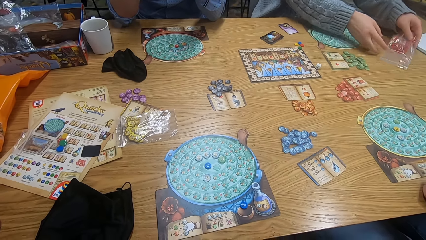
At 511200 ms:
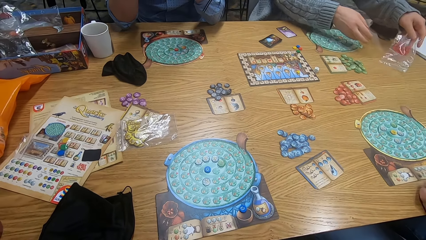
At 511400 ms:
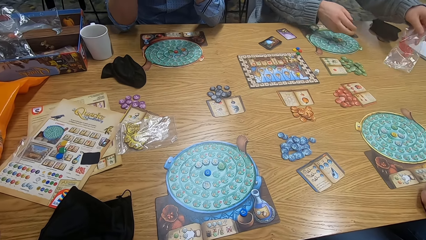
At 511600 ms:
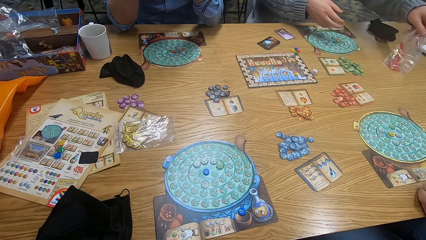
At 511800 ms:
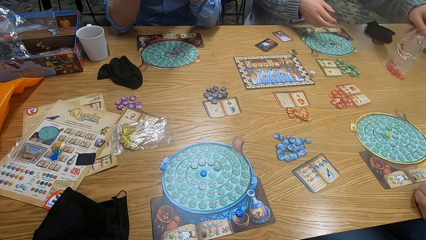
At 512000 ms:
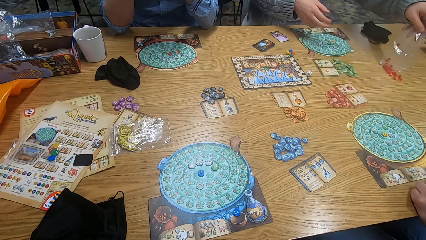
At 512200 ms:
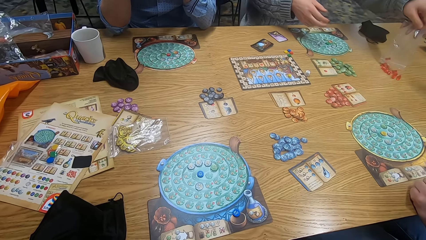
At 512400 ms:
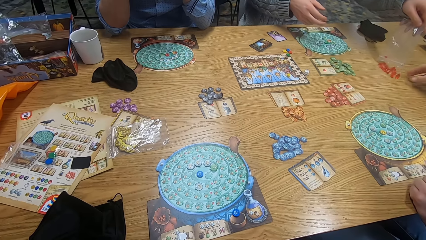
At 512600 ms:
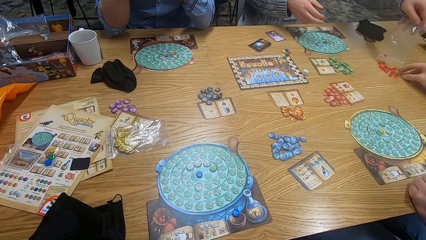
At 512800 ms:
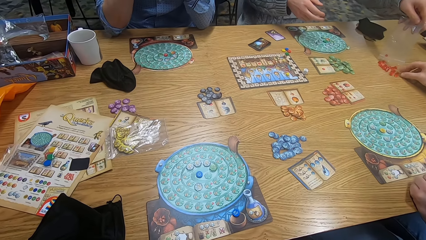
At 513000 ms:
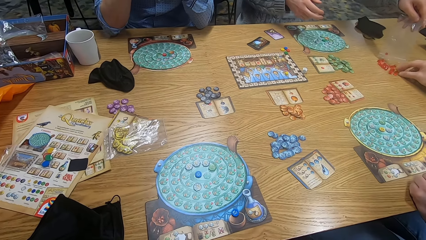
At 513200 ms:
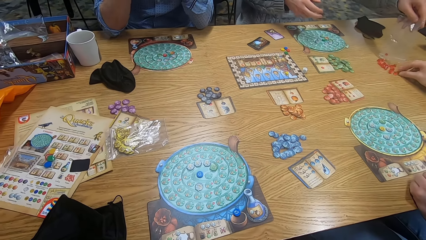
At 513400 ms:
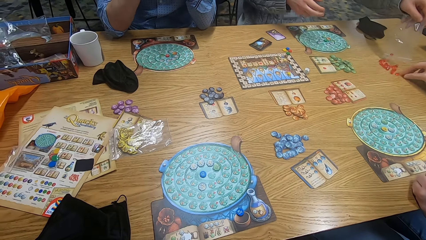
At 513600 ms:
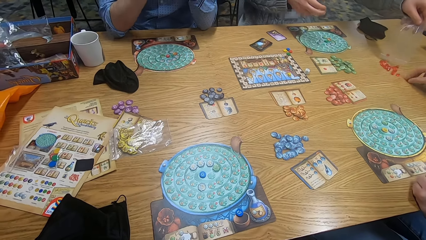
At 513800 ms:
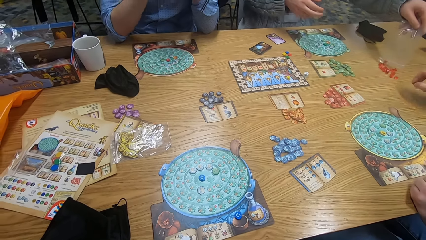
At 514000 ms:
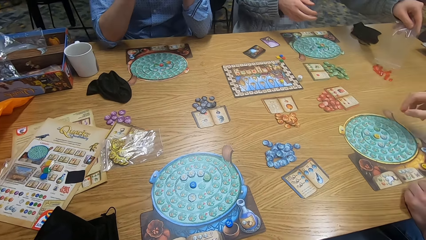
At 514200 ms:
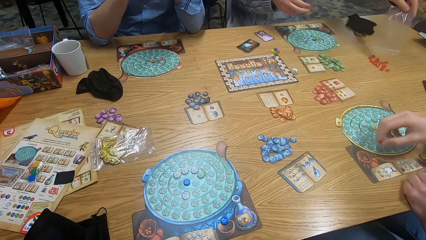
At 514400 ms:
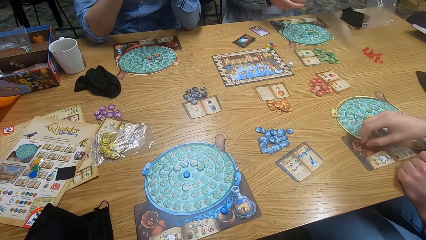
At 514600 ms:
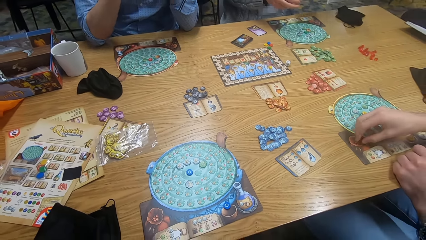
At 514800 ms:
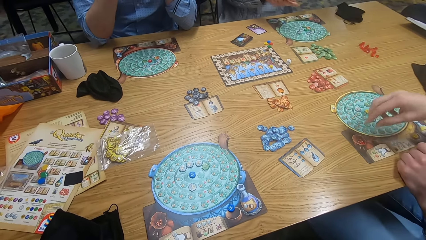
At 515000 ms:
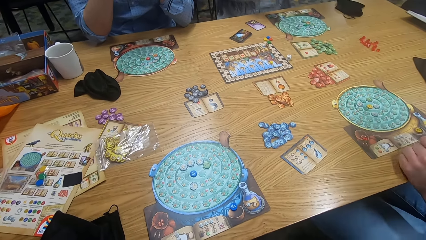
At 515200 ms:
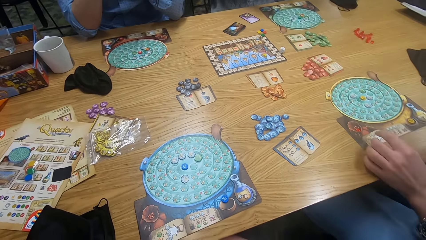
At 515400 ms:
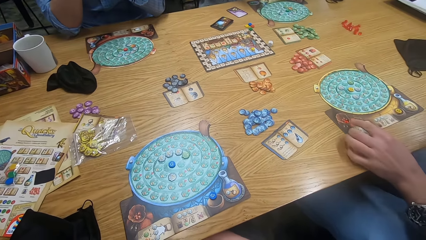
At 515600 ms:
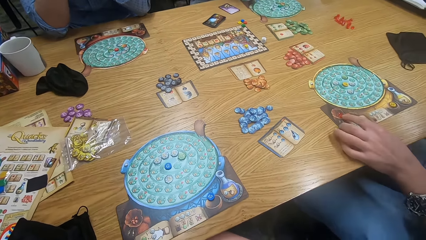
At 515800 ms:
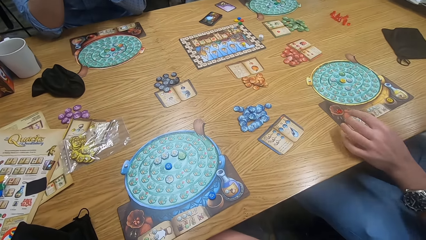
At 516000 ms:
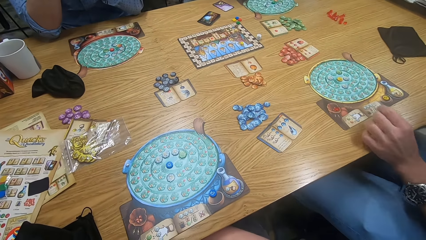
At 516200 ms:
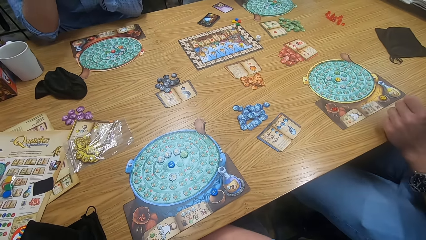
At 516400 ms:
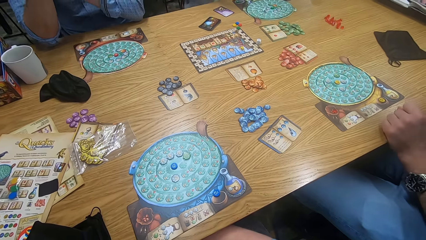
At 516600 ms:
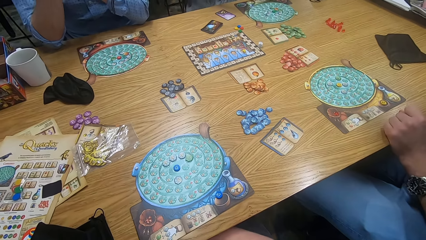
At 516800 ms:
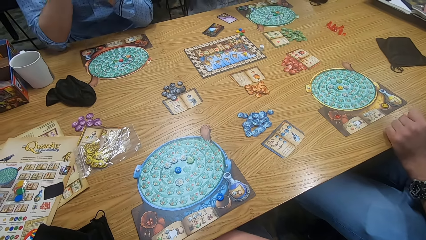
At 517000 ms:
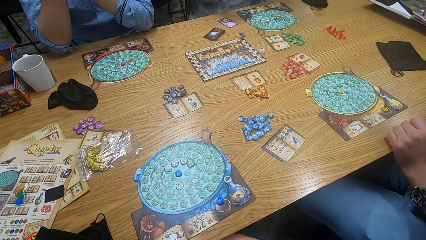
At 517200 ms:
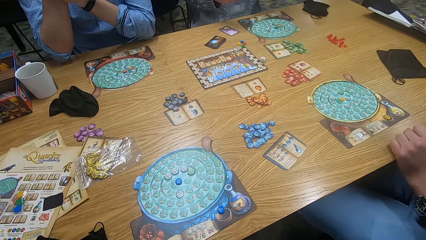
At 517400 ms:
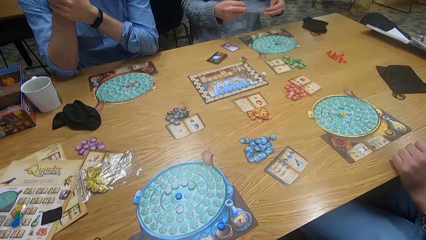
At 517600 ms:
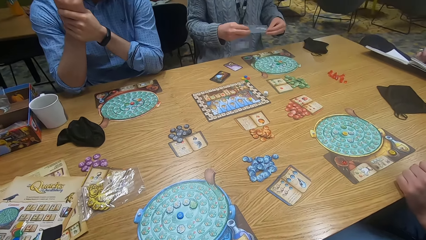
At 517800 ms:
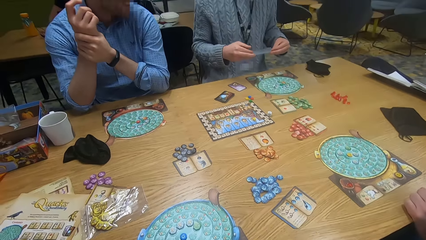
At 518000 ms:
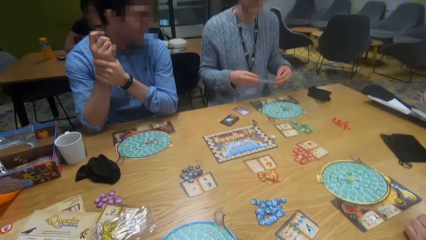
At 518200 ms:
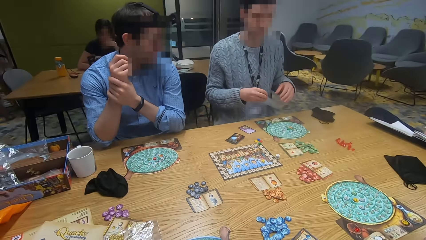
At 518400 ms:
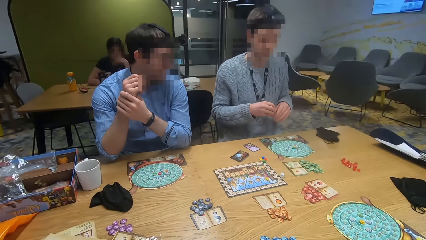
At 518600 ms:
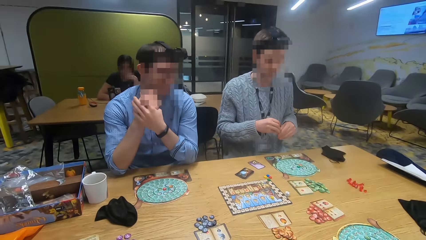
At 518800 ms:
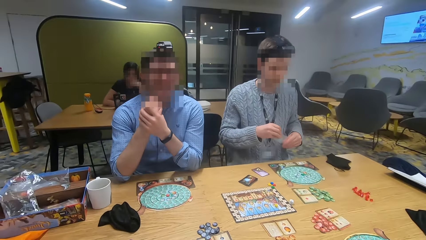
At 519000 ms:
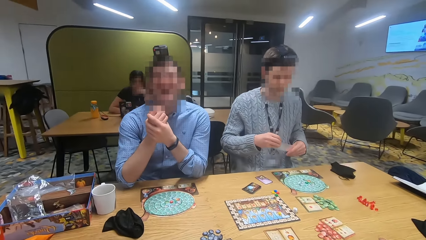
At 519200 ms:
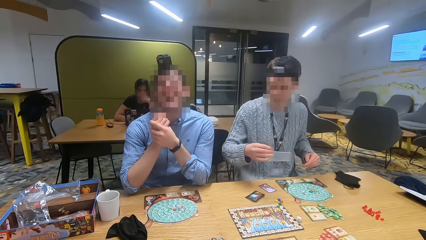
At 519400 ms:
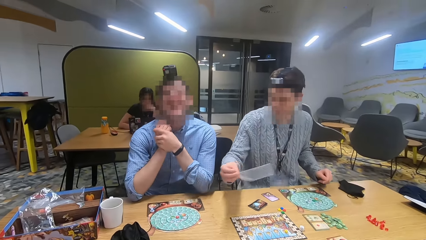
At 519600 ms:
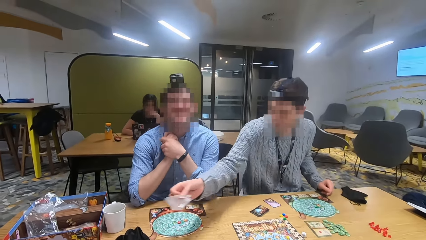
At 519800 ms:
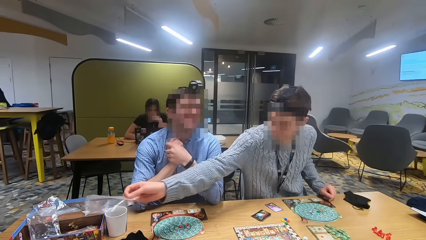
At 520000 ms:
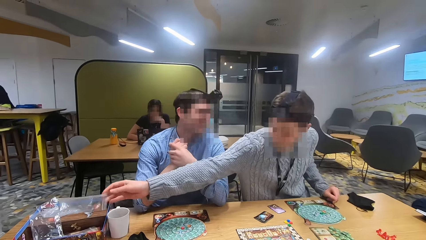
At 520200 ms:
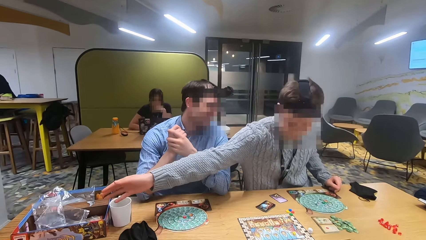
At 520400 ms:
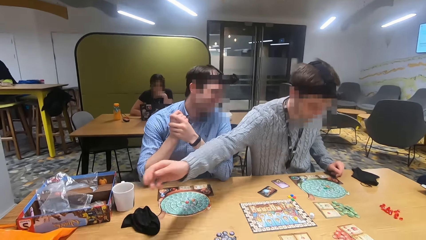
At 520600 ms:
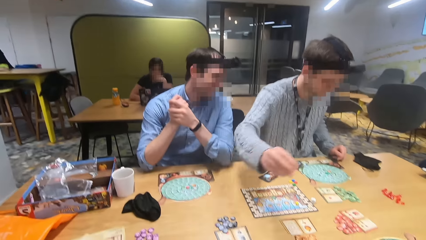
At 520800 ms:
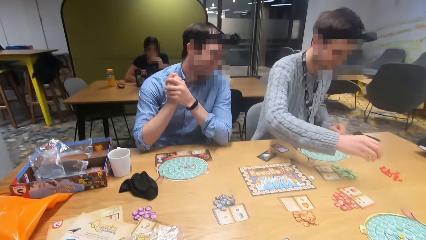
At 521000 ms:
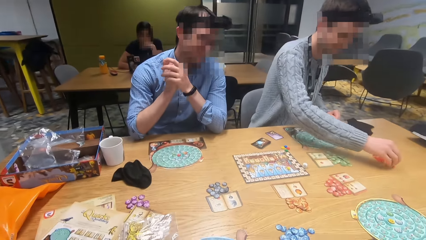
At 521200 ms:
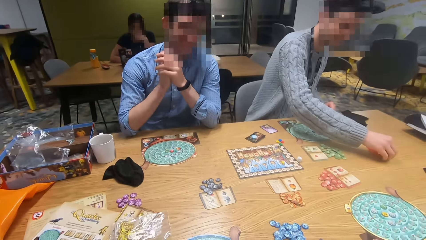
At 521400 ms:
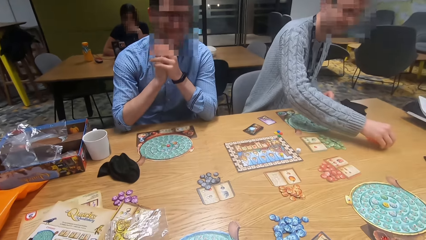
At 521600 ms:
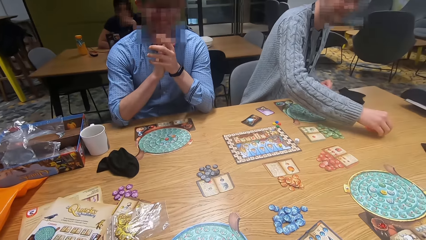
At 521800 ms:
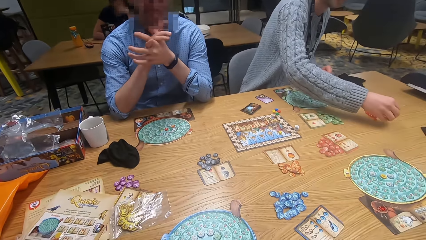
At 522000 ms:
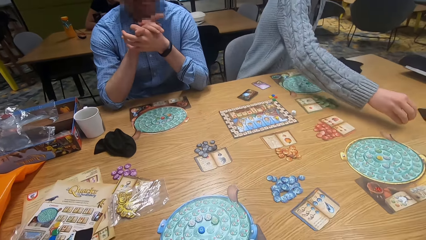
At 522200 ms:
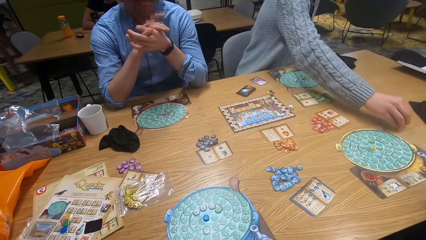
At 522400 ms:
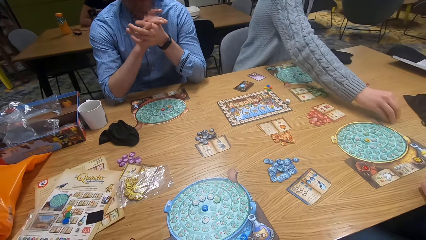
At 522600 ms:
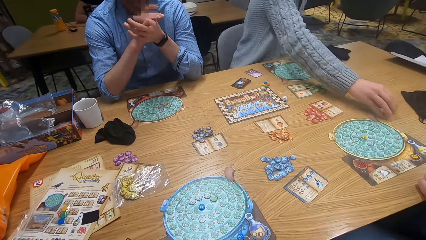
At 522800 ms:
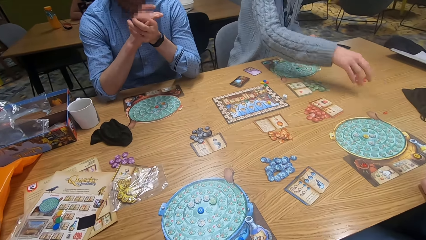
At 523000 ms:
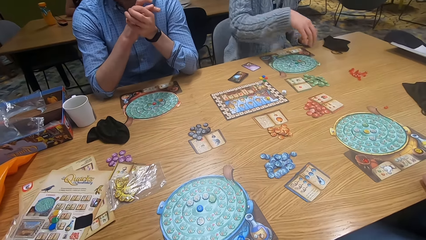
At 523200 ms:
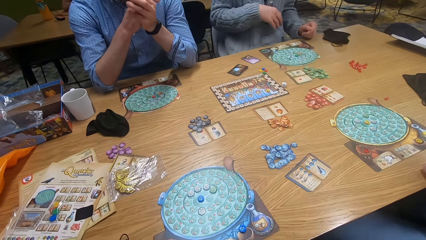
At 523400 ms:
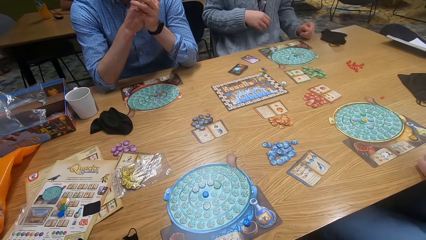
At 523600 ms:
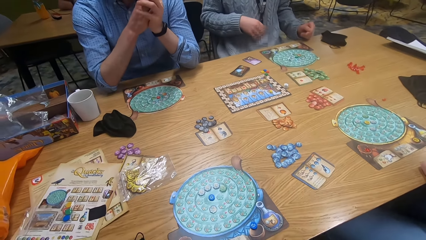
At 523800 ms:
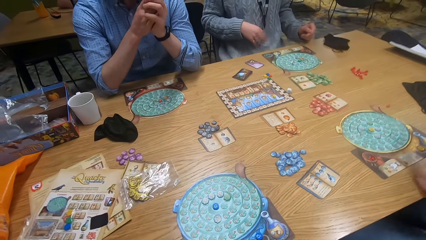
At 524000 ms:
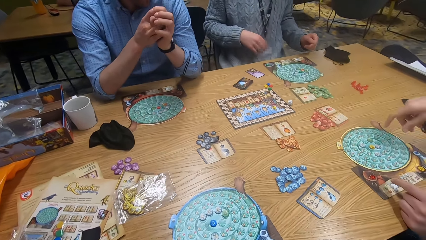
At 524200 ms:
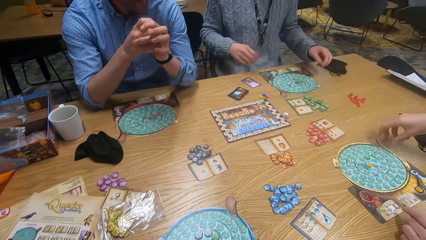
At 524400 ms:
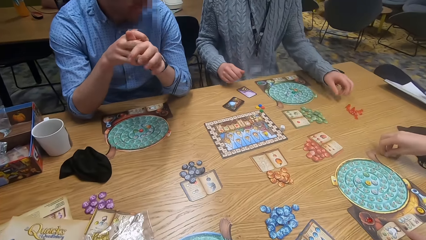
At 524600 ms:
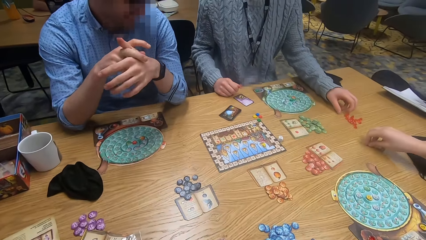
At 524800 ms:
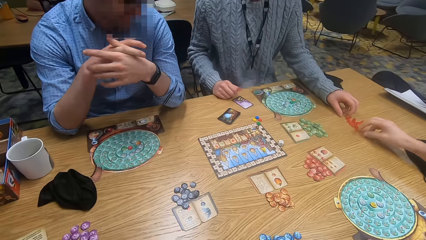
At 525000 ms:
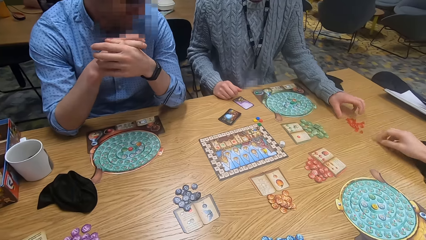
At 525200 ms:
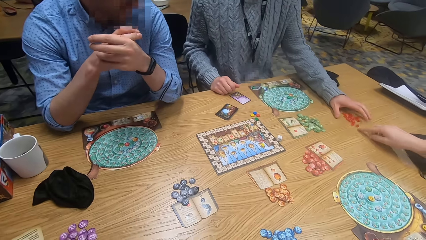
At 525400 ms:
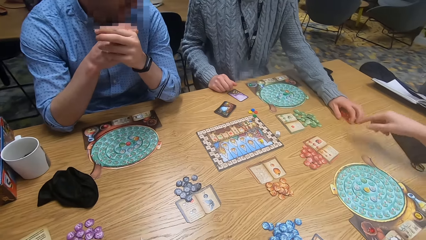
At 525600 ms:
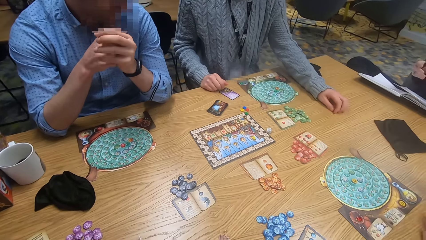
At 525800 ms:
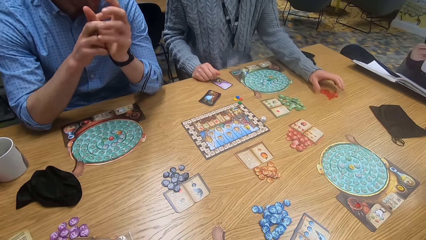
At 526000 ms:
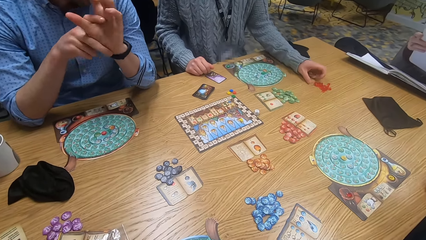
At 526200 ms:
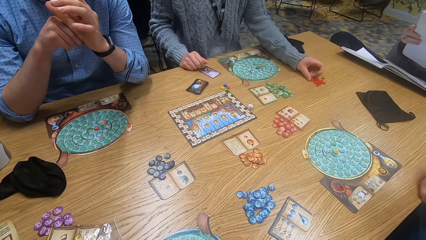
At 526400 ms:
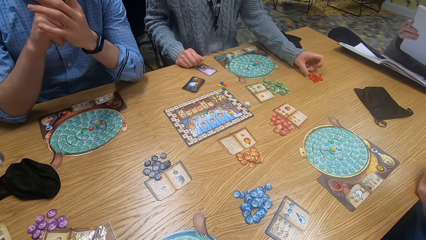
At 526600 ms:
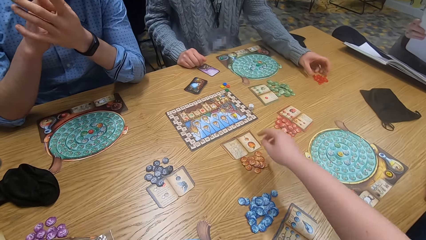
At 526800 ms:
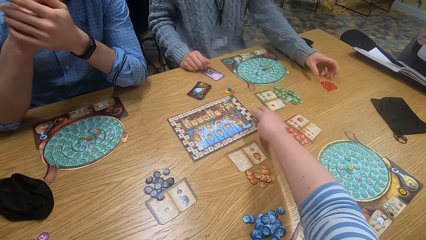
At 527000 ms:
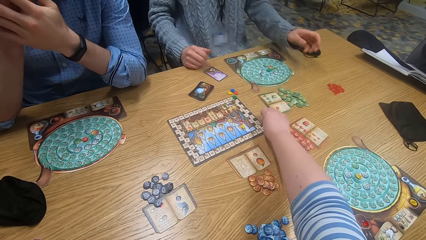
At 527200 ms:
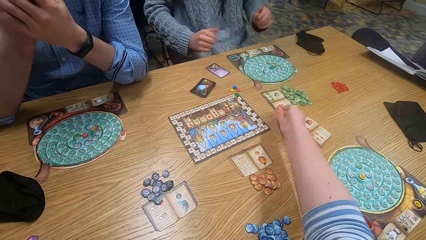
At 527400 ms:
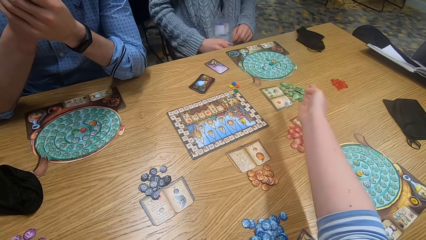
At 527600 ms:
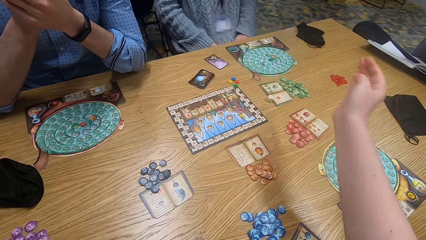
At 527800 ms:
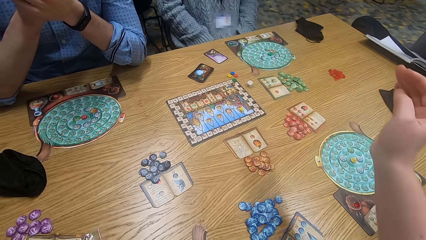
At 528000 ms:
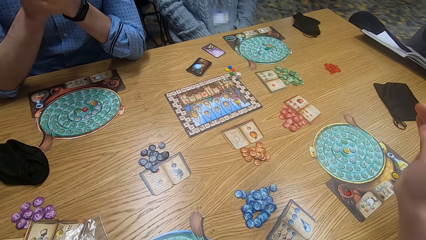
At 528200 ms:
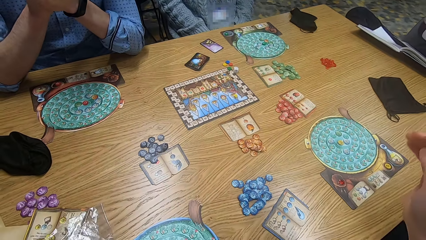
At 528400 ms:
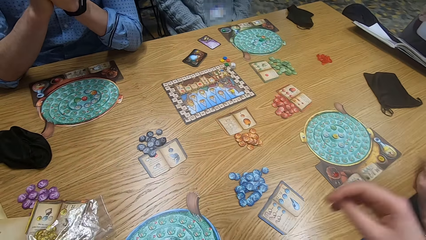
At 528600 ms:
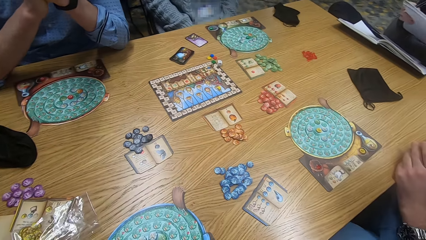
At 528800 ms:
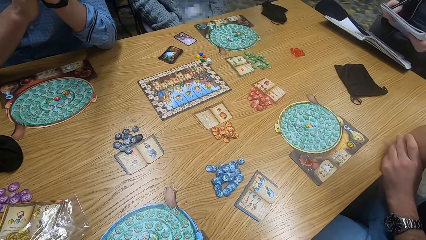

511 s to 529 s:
The camera wearer looks around. A man places something on the table. The man pours tiles on the table. The camera wearer looks around. Another man picks tiles from the table. The first man holds the paper. The camera wearer looks around. The second man plays something. The camera wearer looks around. They look around again. Another man holds his hands. The camera wearer looks around. The first man holds the paper. The camera wearer looks around. The first man places the paper down and puts the plastic bag aside. The camera wearer looks around. The first man picks something. The first man plays the game. The camera wearer looks around. The second man plays the game. The first man plays the game. The camera wearer looks around. They look around again, and play the game. They pick a dice from the table. They drop the dice on the table.
